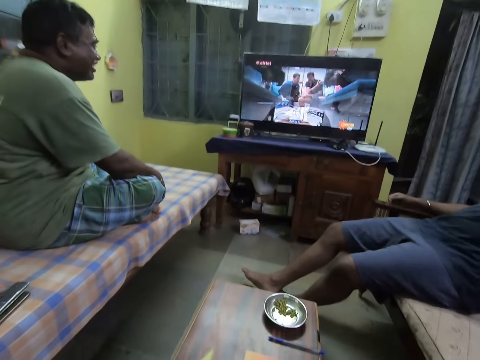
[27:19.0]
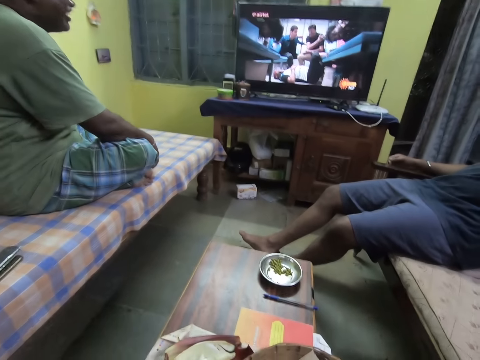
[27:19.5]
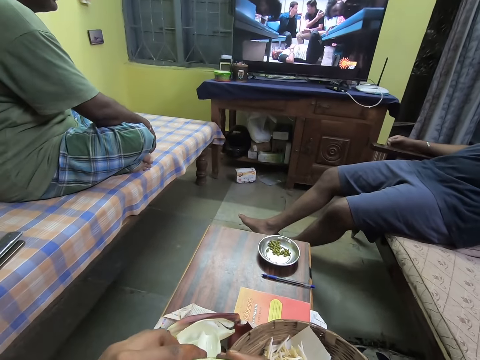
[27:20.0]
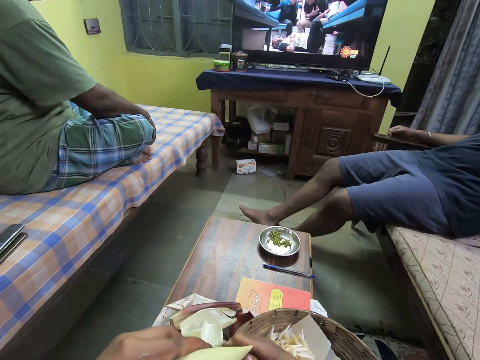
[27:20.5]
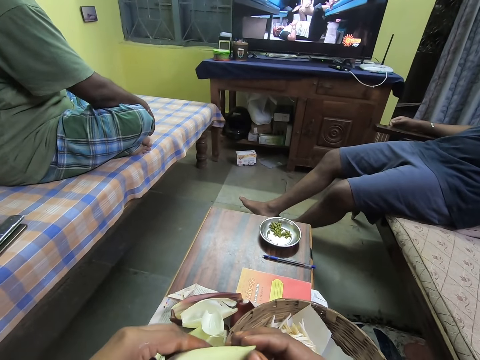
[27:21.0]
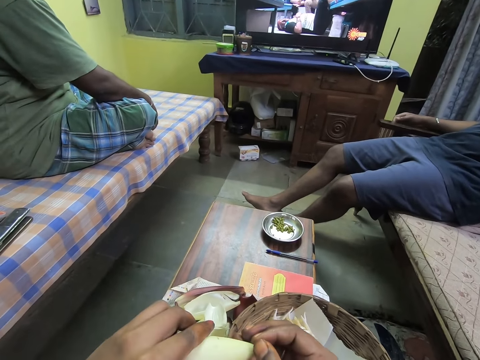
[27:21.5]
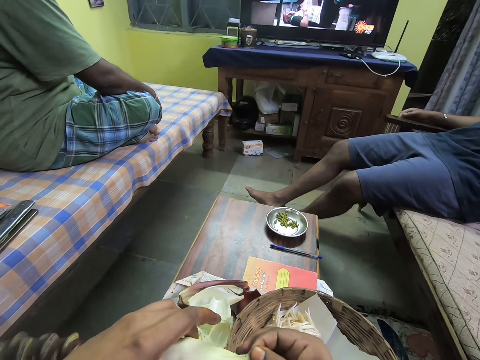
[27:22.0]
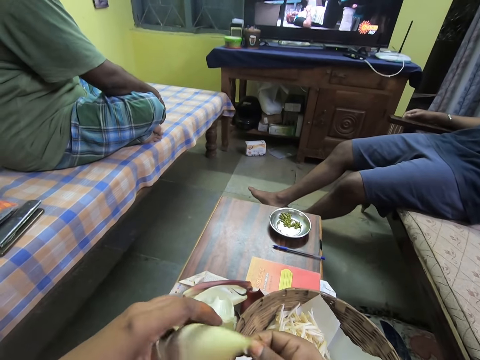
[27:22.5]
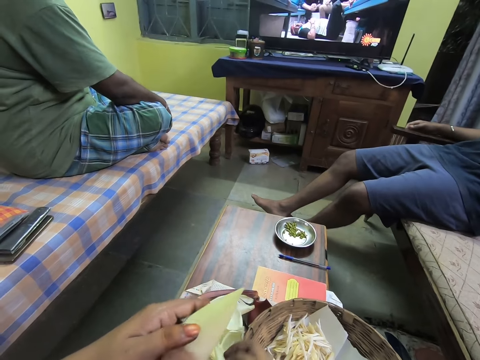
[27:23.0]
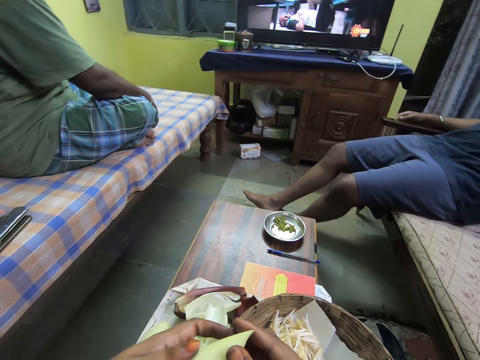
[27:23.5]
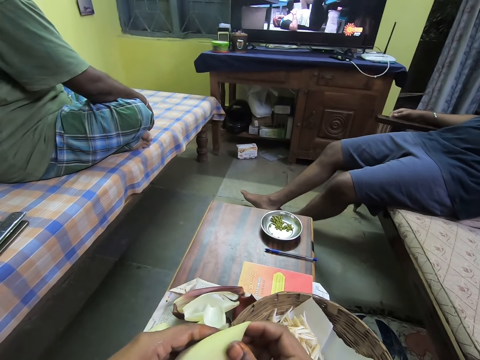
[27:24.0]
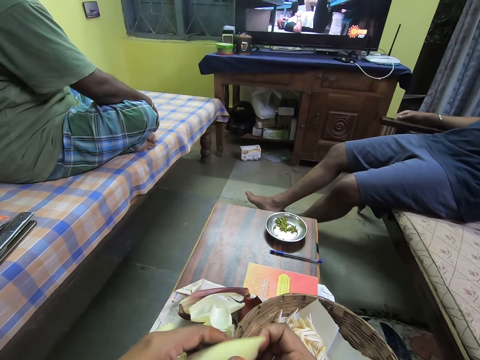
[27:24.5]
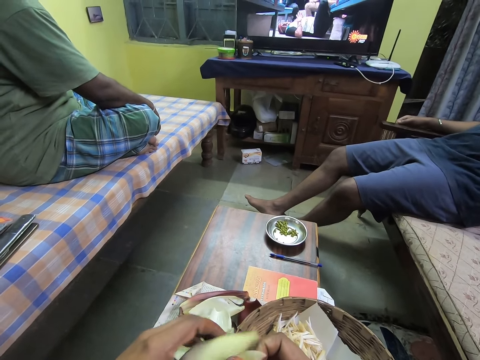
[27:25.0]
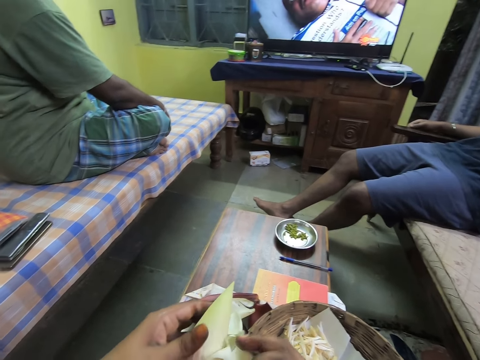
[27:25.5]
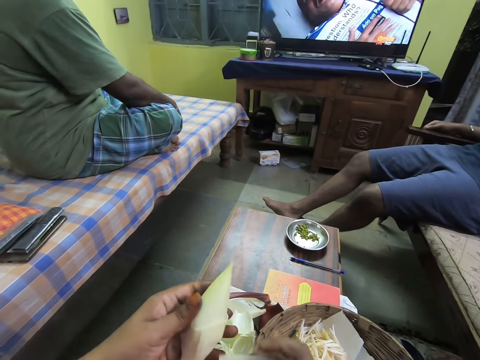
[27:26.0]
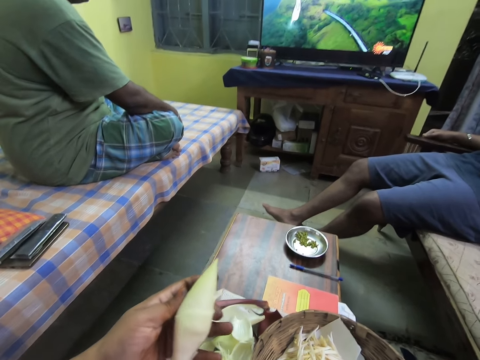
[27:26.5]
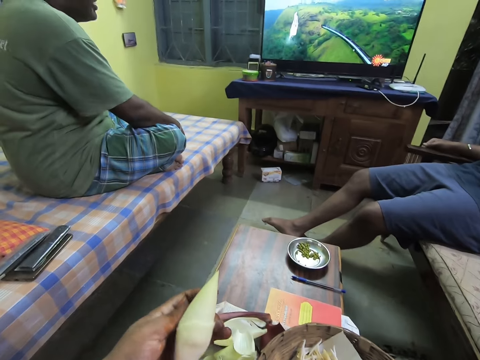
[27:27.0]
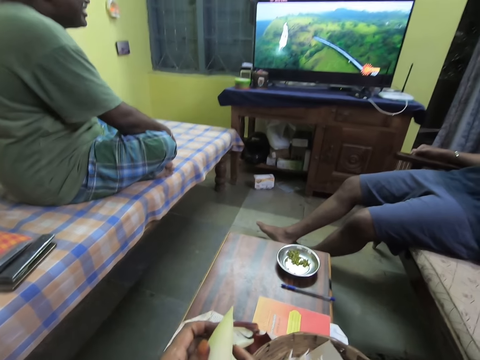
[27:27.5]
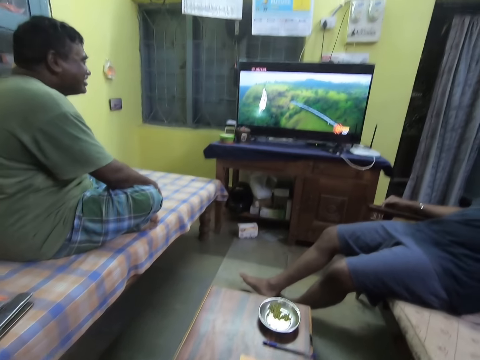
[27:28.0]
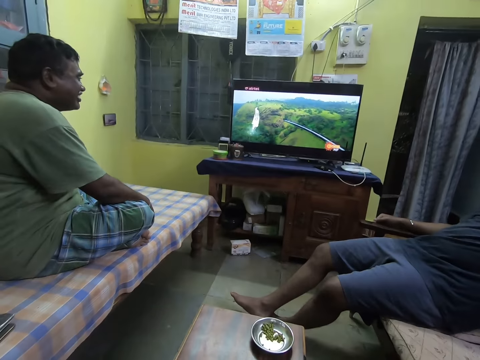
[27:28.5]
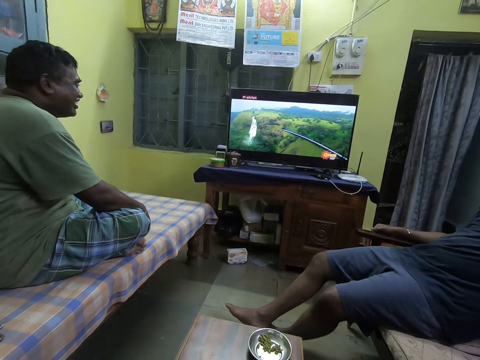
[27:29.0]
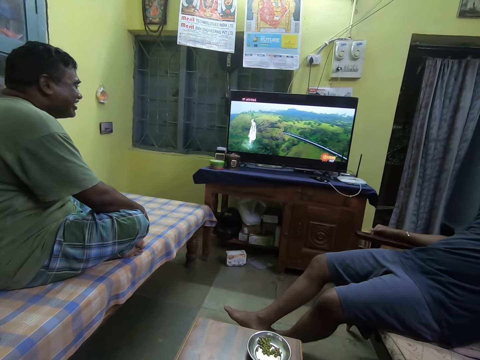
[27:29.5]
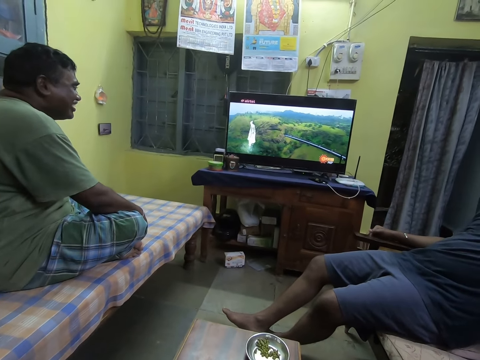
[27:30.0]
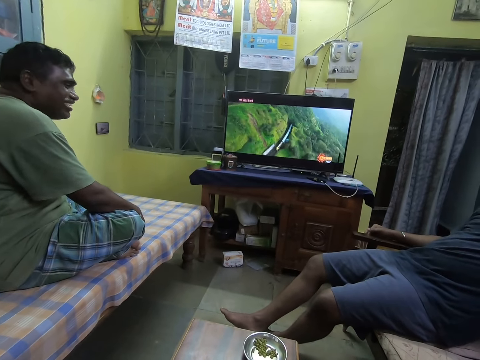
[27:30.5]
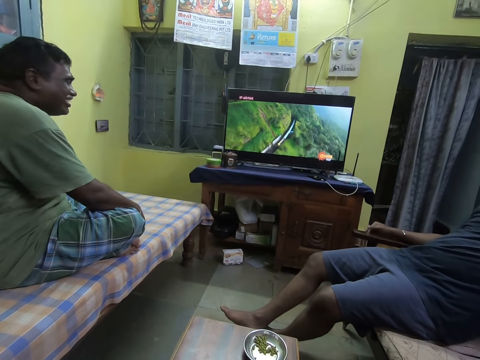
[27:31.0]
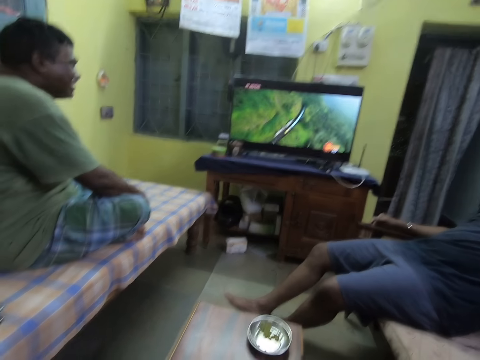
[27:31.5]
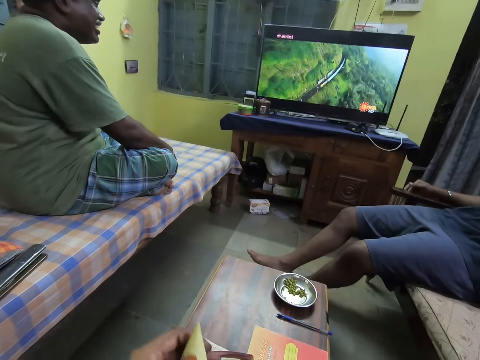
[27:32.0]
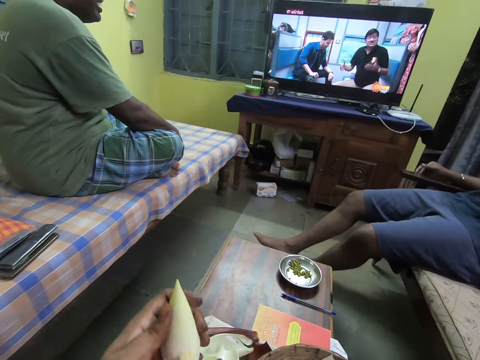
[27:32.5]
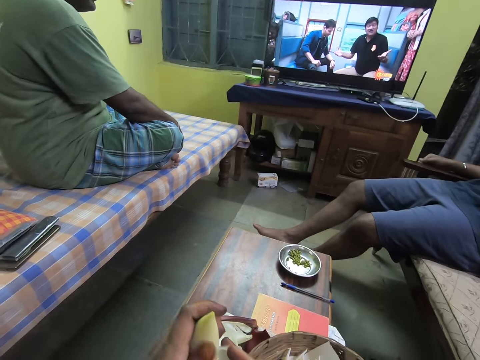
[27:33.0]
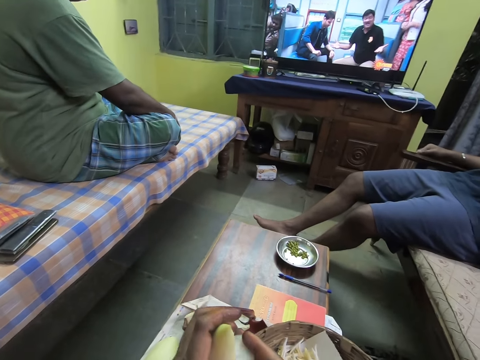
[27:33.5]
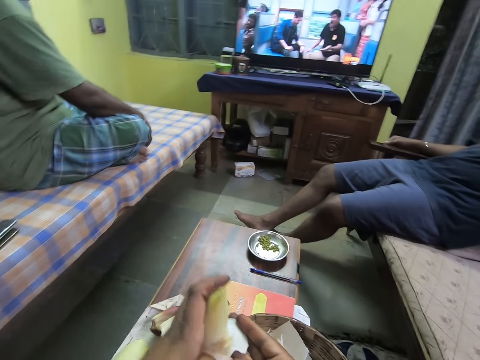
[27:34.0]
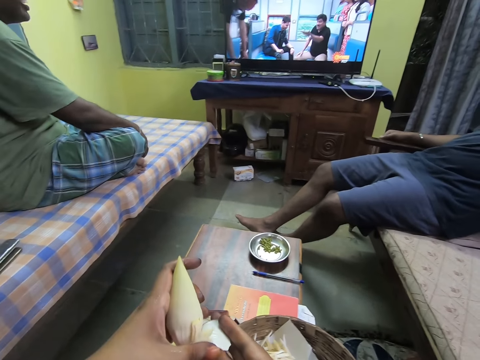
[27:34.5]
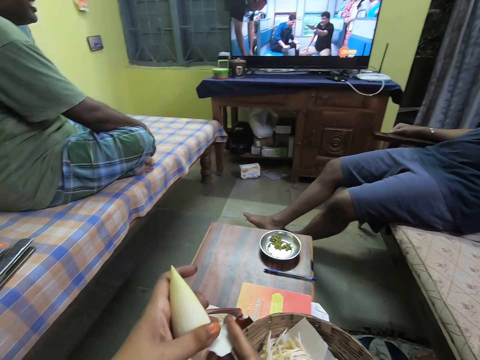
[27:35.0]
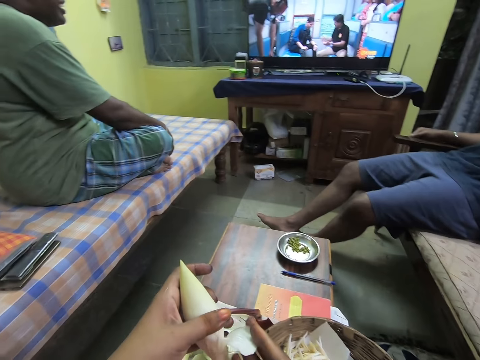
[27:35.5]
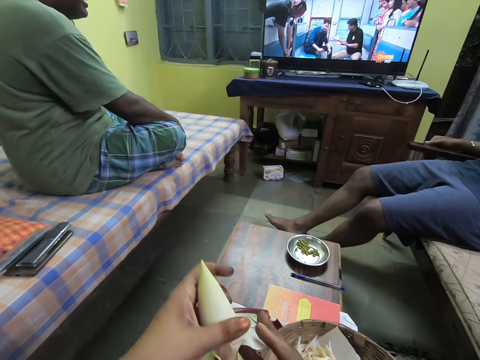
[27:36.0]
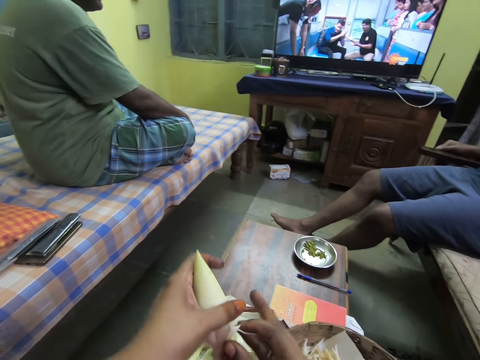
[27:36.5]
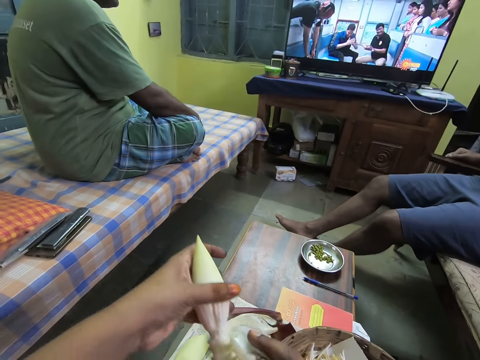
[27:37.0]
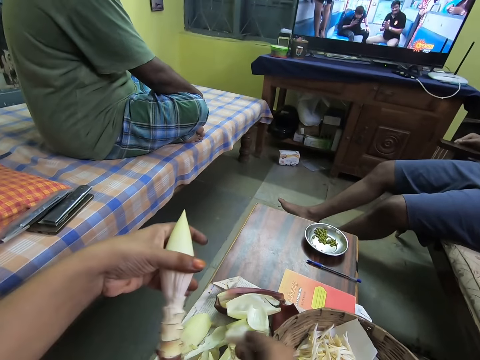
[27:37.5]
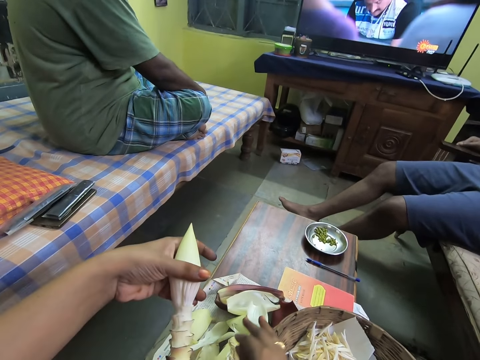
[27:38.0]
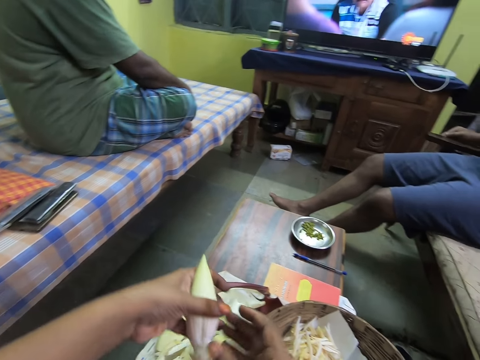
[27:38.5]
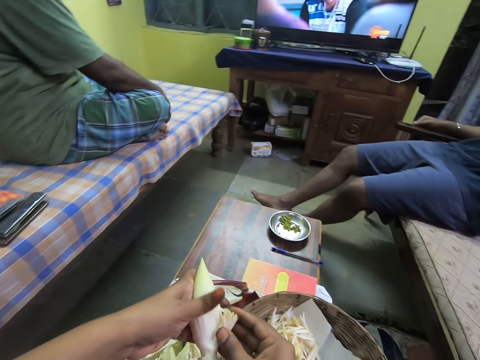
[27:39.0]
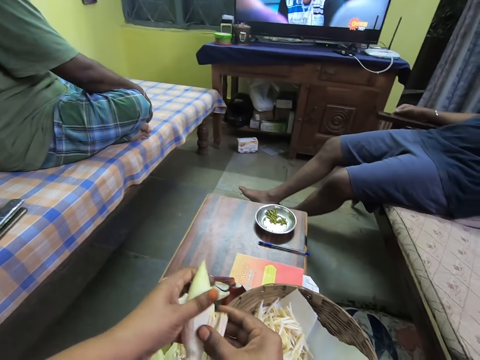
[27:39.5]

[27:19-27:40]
The camera wearer puts the banana filaments on the table. A person watches the television with another person on the couch. The camera wearer drops the endive vegetable fruit hull on the table with her right hand. She converses with a man and a woman. She removes some endive vegetable leaves from the vegetable fruit in her left hand with her right hand.

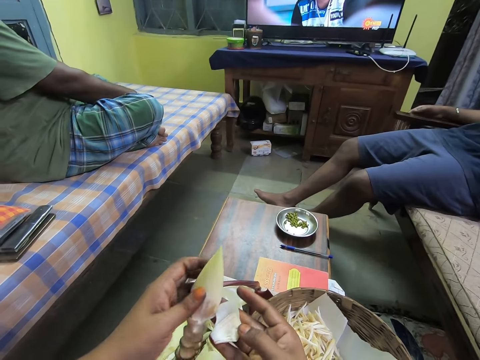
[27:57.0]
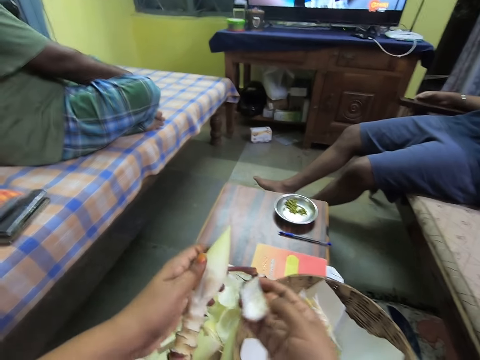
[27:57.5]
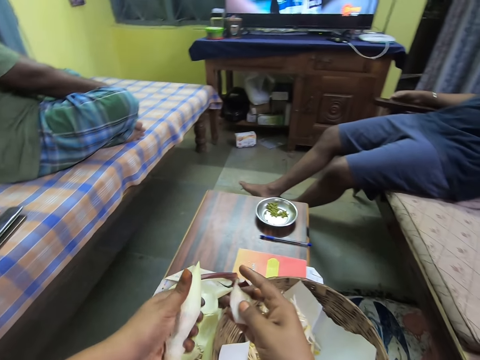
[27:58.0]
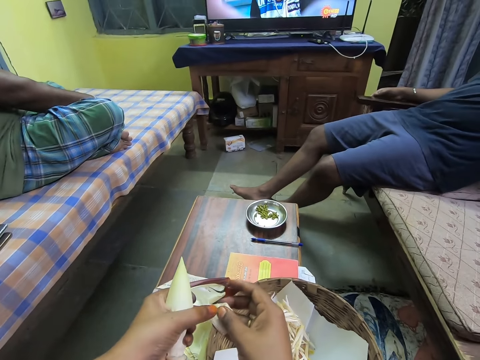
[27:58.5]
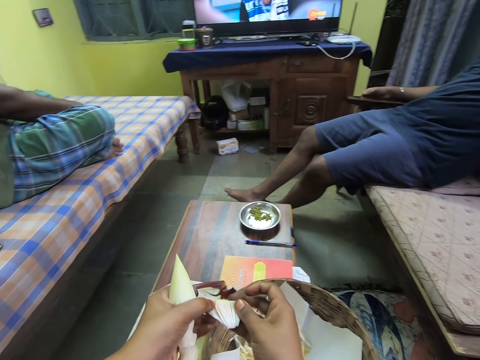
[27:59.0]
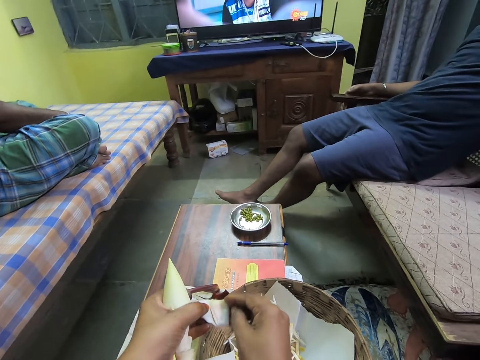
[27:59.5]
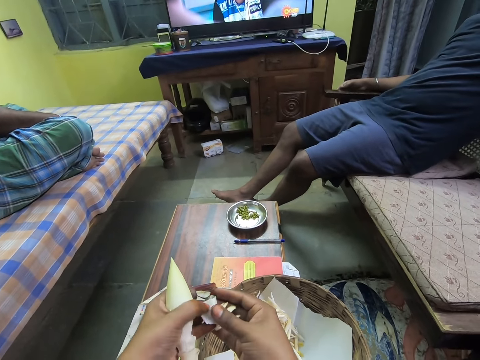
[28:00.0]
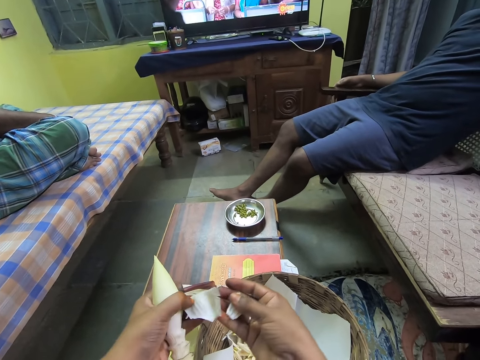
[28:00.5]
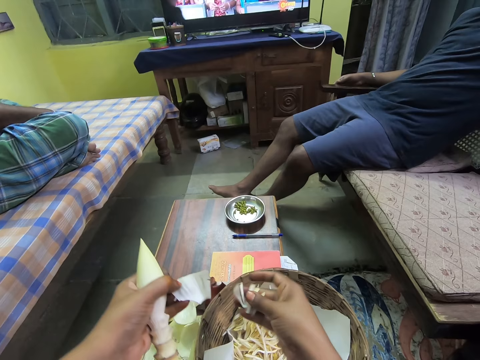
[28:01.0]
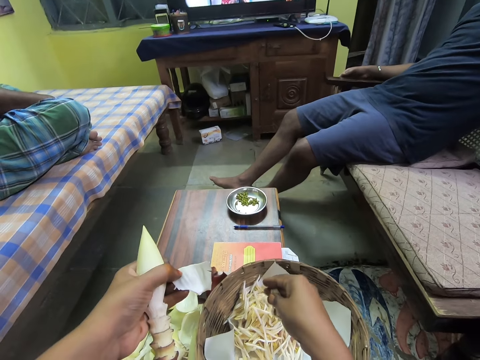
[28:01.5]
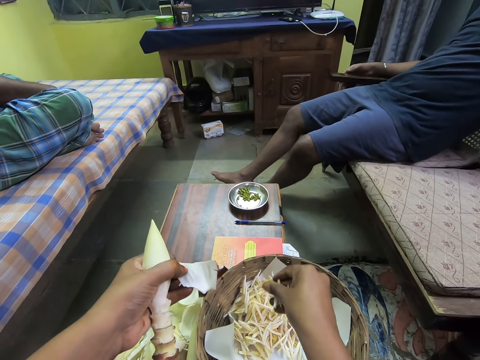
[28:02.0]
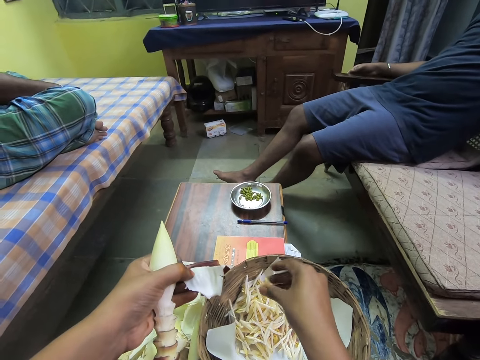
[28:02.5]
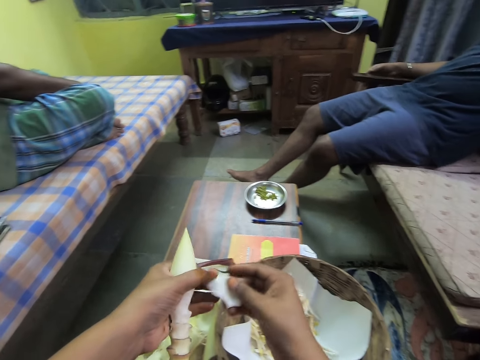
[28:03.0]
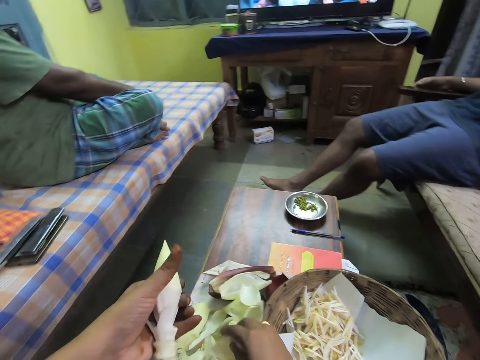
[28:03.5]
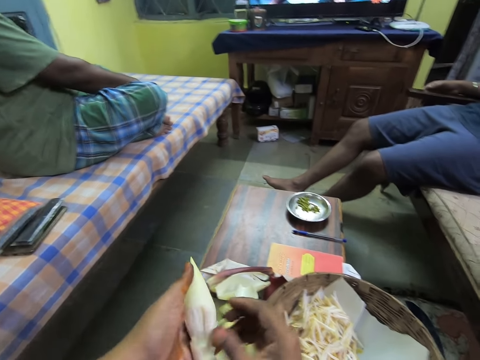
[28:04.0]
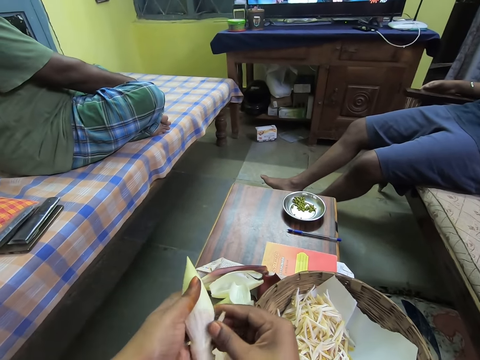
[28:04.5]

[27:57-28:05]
The camera wearer removes some endive vegetable leaves from the endive vegetable fruit hulls with her right hand. She drops the endive vegetable leaves in the basket on the table with her right hand. She passes the endive vegetable fruit hull from her left hand to her right hand. She drops the endive vegetable fruit hull on the table with her right hand. She peels the endive vegetable fruit in her left hand with her right hand.
